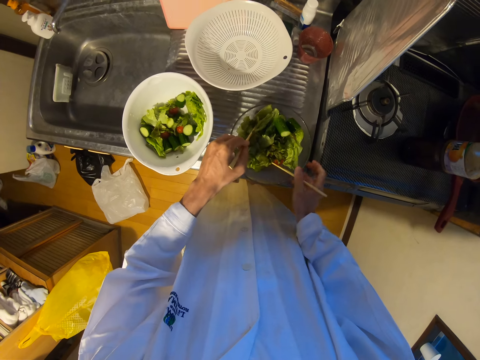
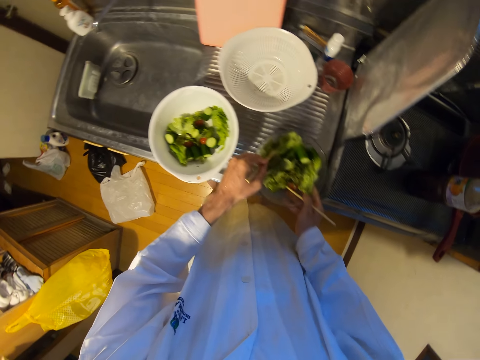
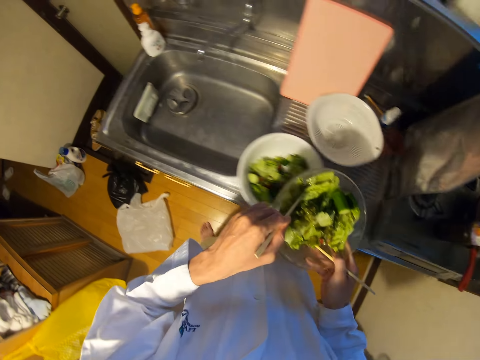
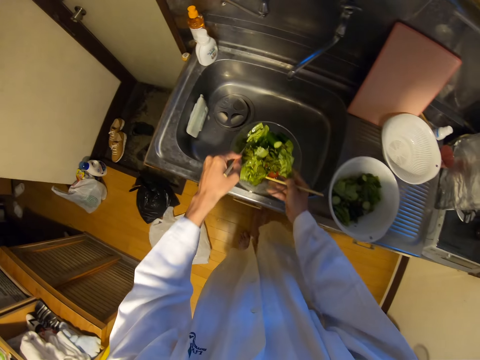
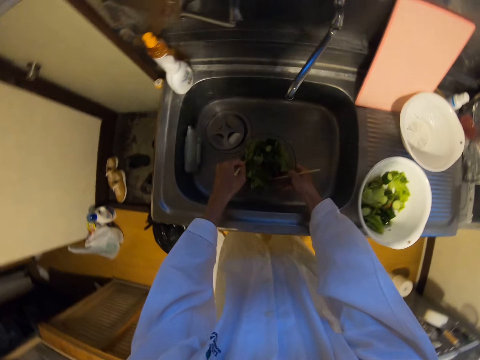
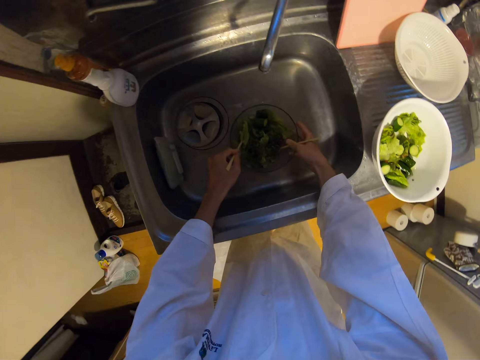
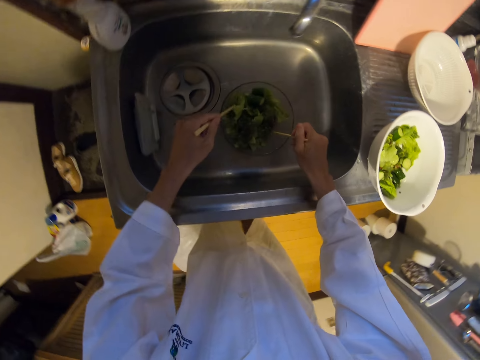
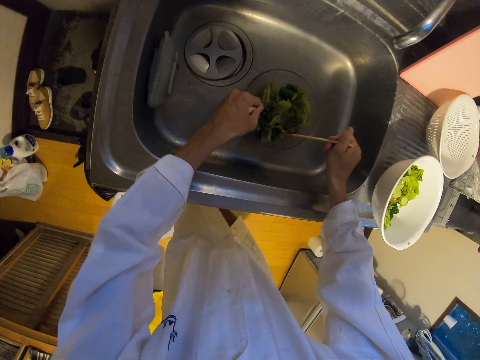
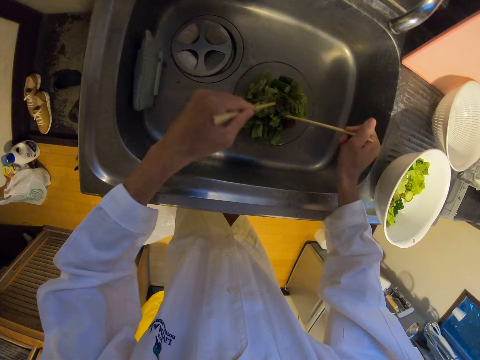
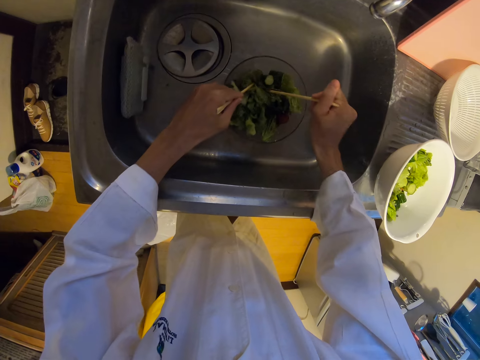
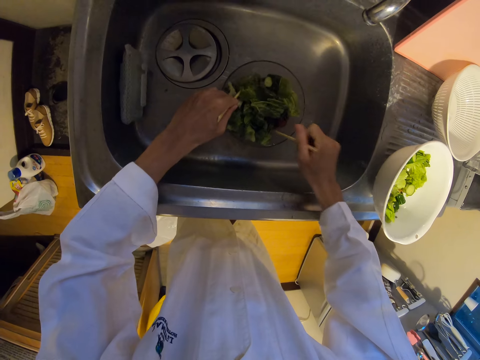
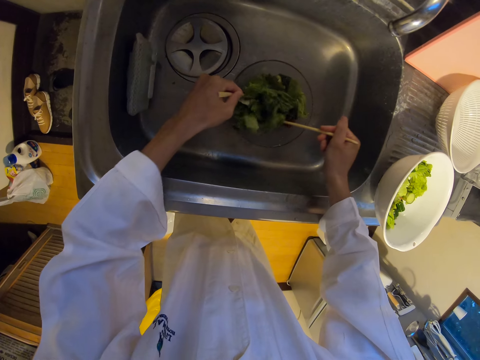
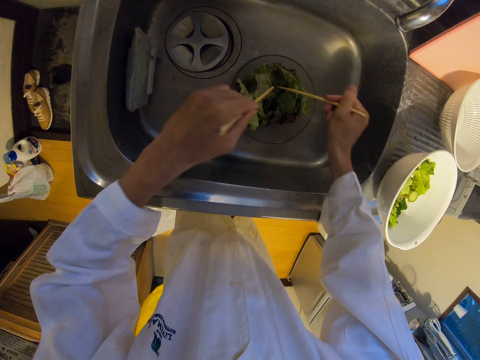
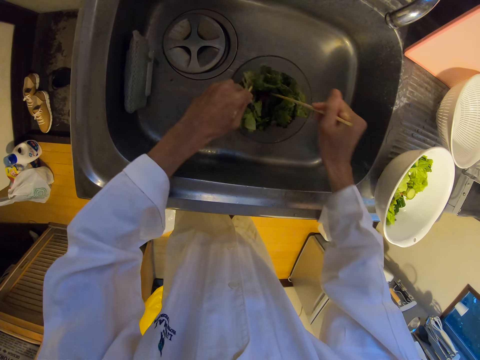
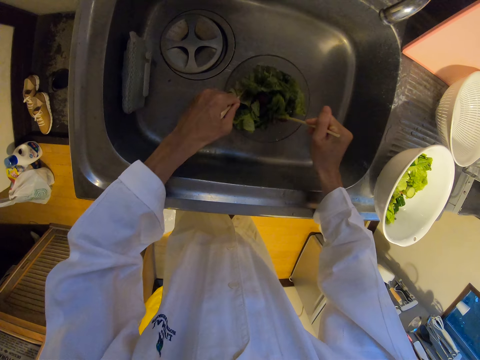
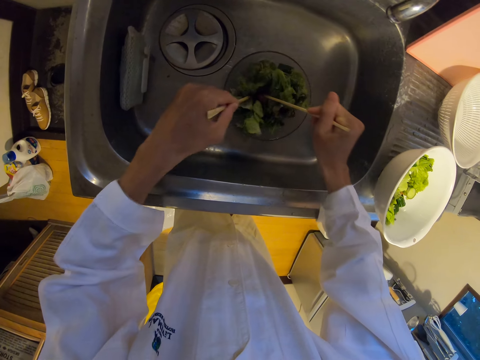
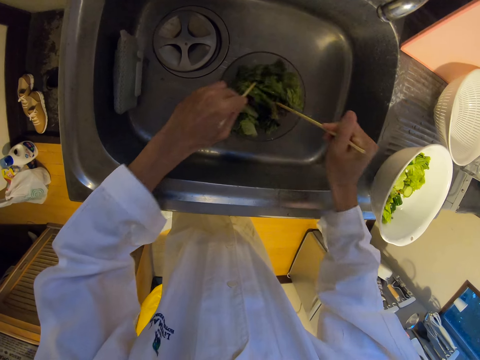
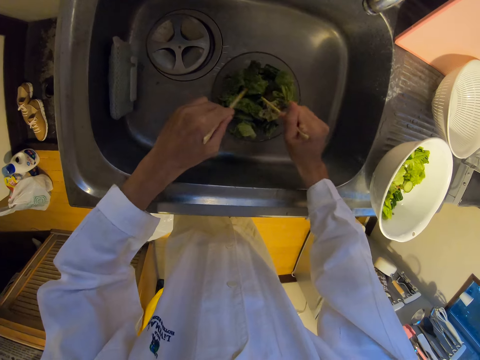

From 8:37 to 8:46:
The camera wearer picks a bowl. They move the bowl on the sink into the sink. They stir the vegetables in the bowl with the chopsticks.

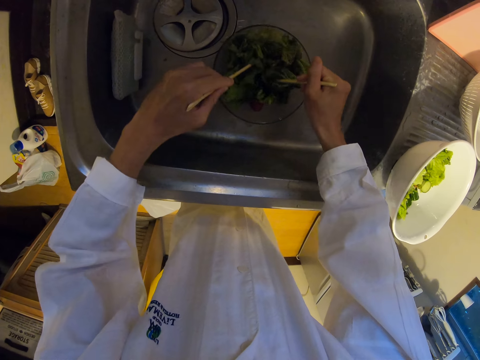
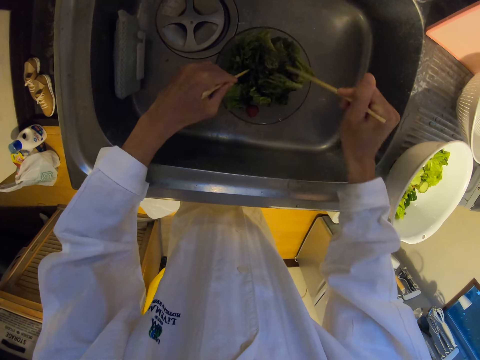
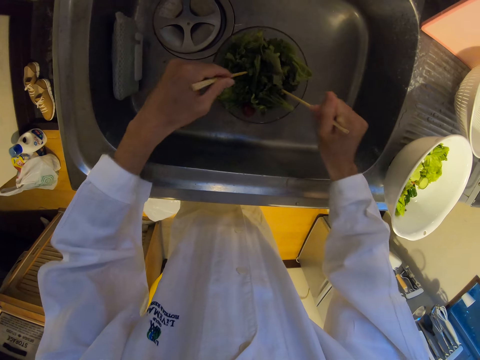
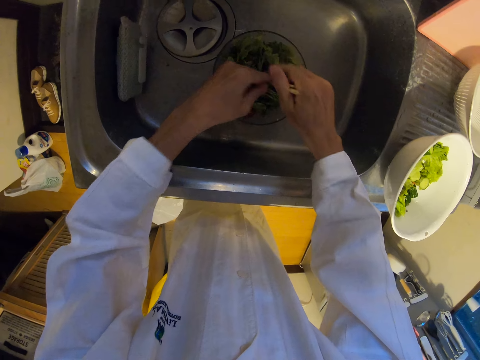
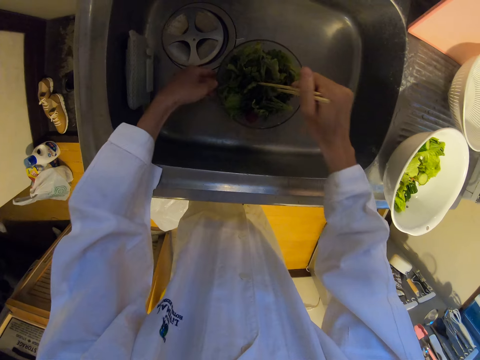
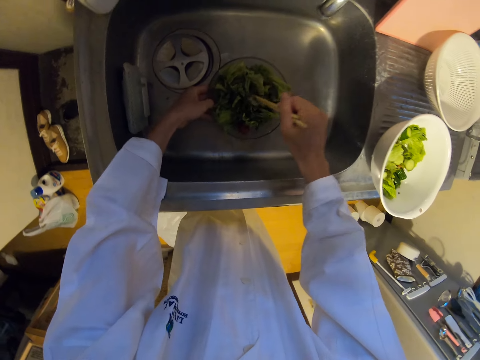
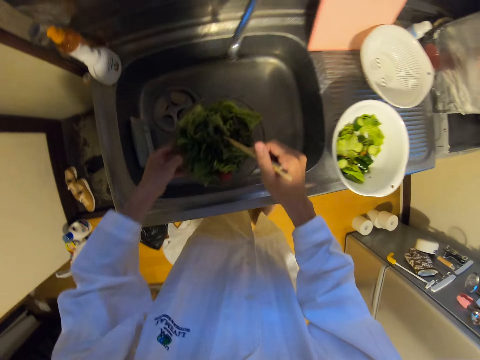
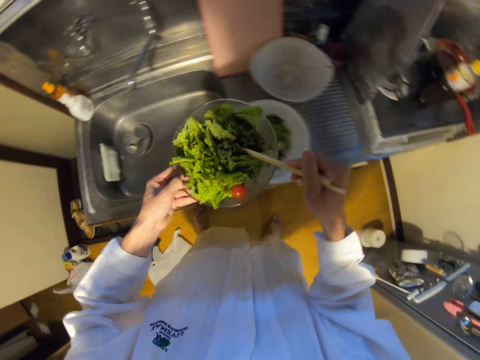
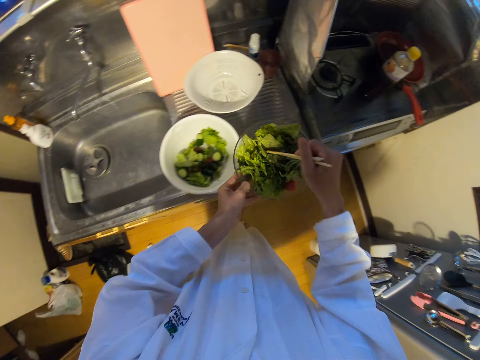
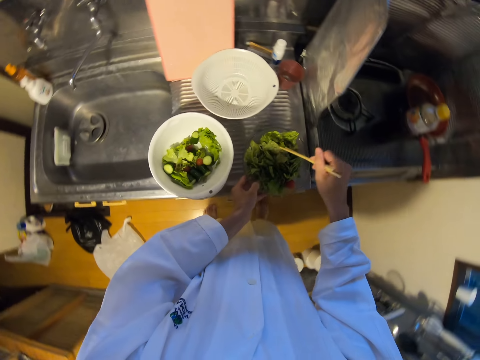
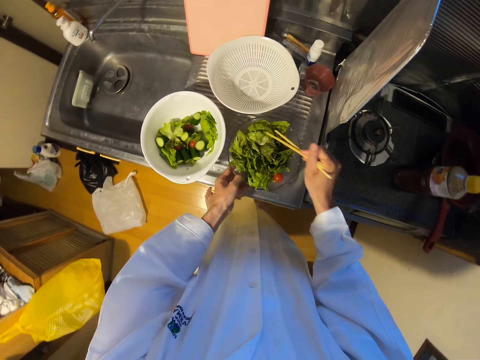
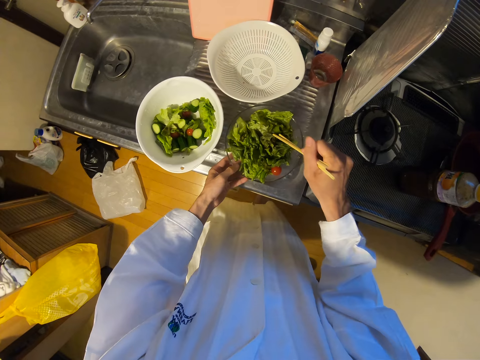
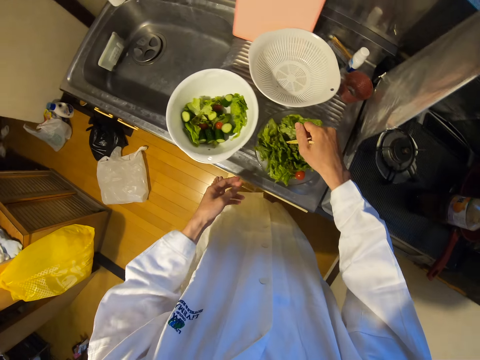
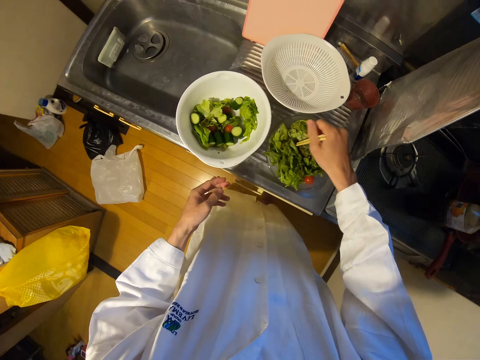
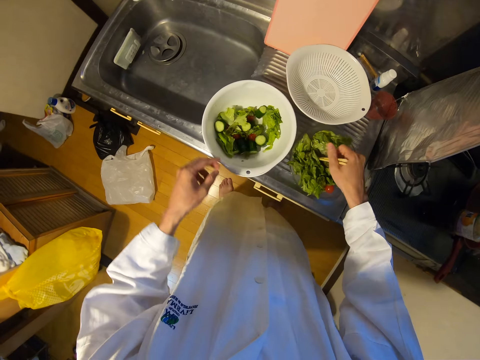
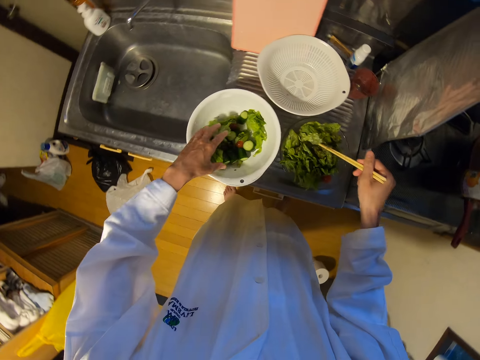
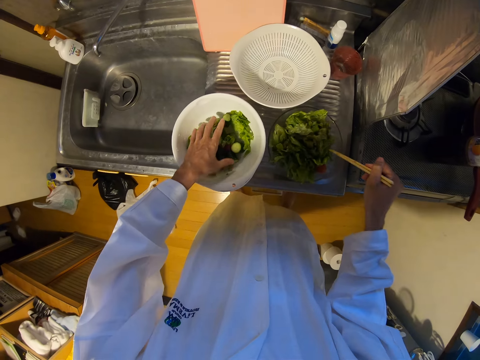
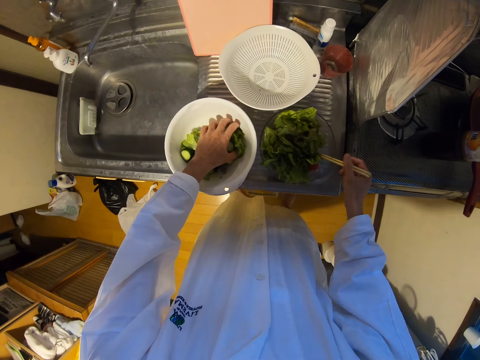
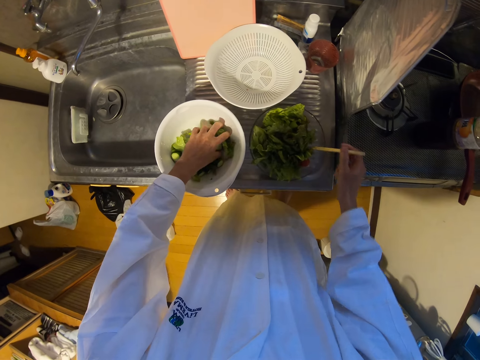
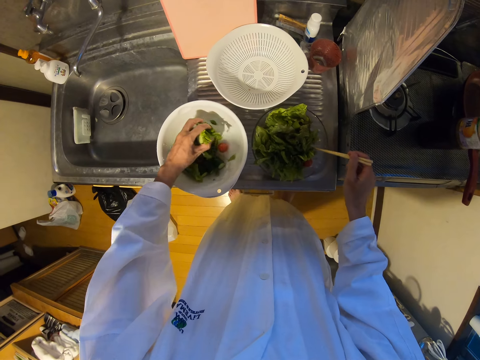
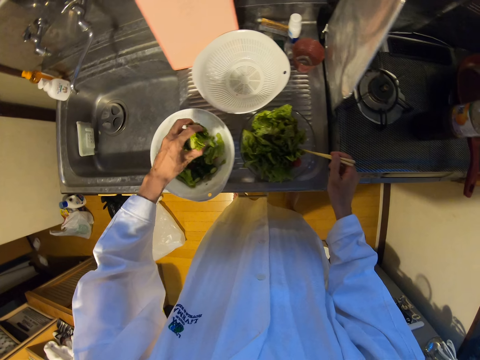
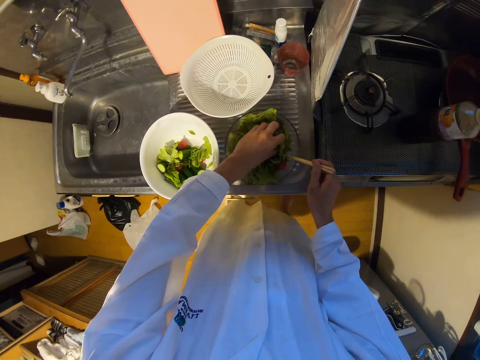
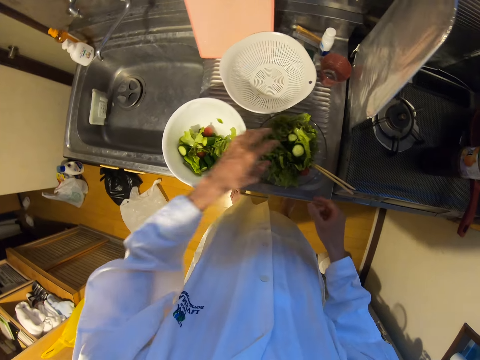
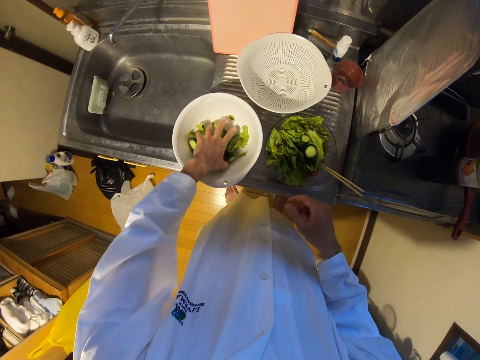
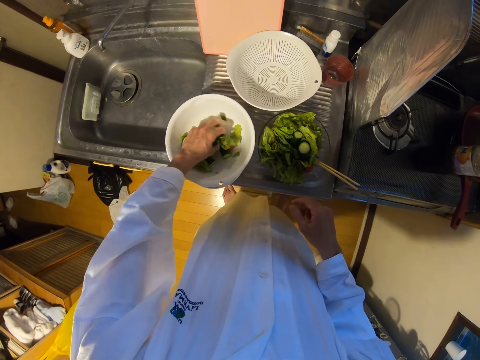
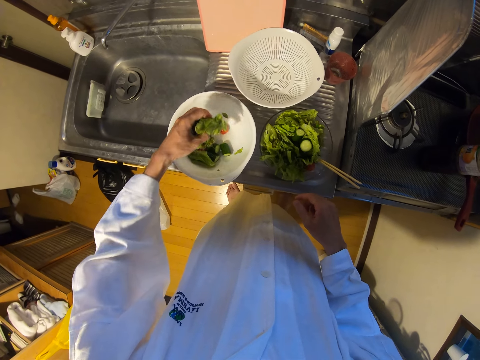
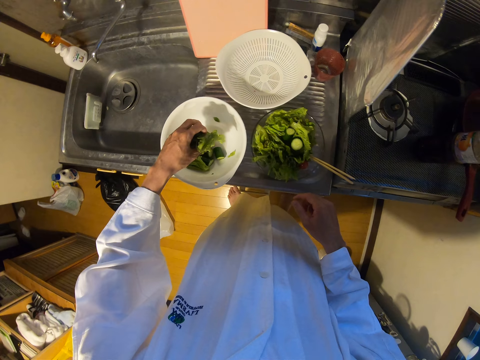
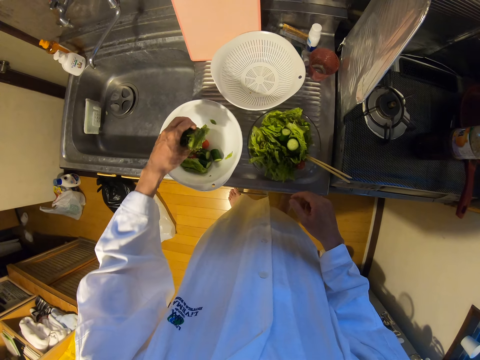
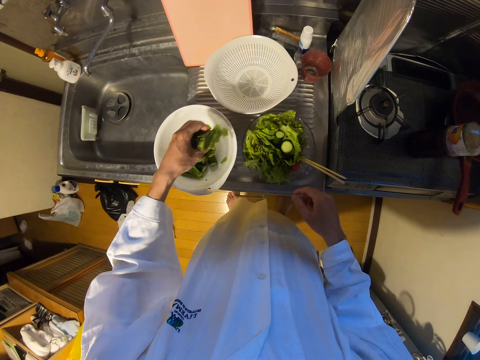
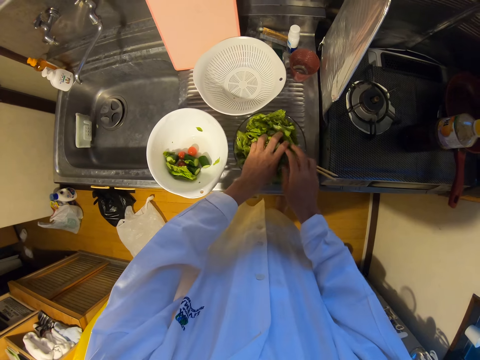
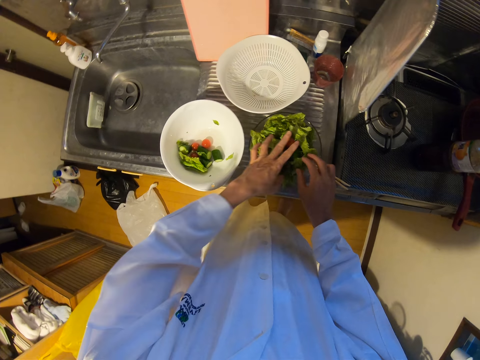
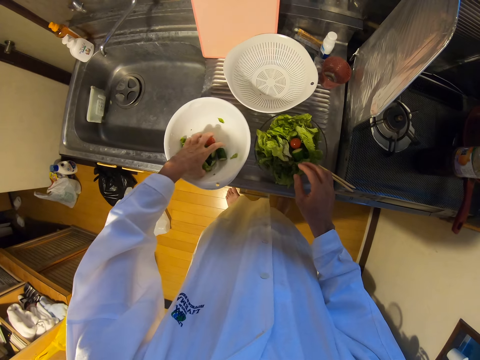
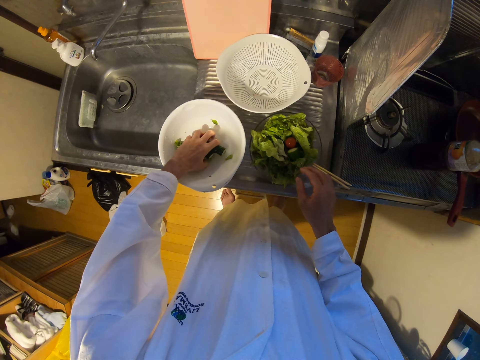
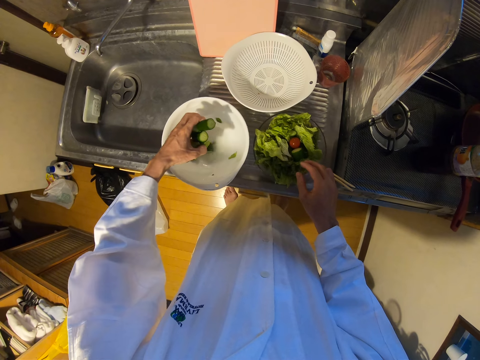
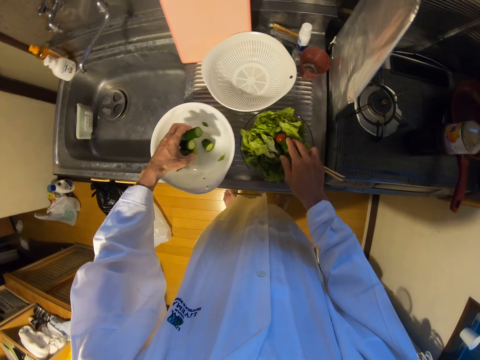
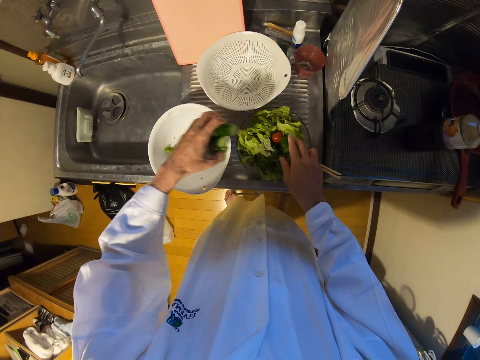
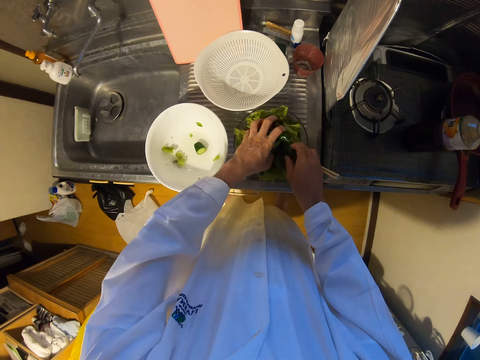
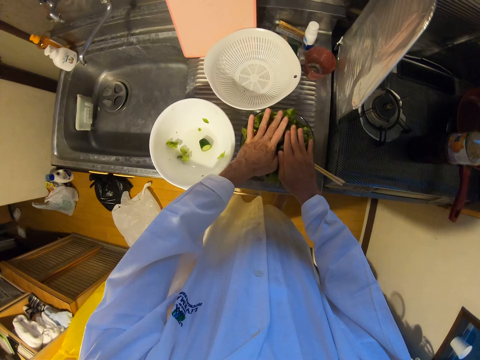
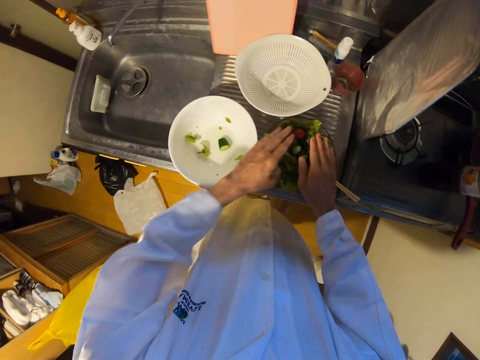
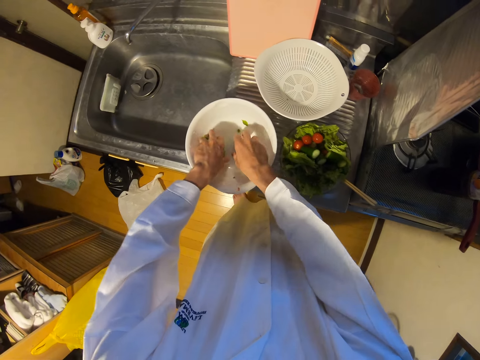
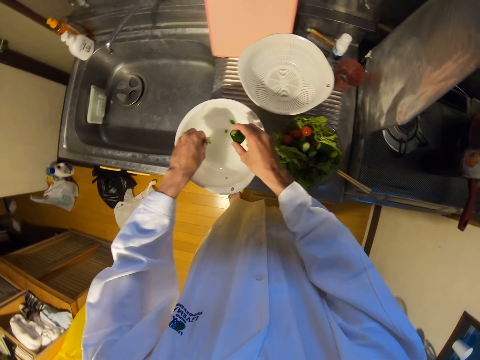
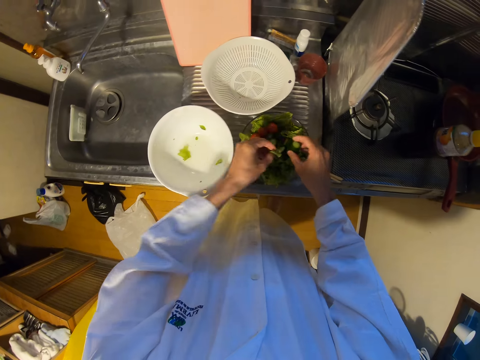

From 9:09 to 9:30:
The camera wearer switches the chopstick to the other hand. She lifts the bowl off the sink. She stirs the vegetables in the bowl with the chopsticks. She puts the bowl on the counter. She packs some vegetables in a plate on the sink into the bowl on the sink with her hands.
